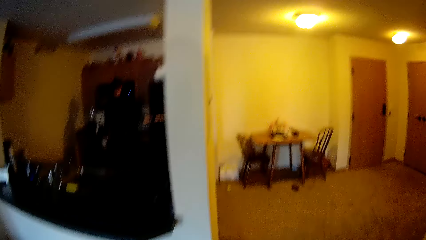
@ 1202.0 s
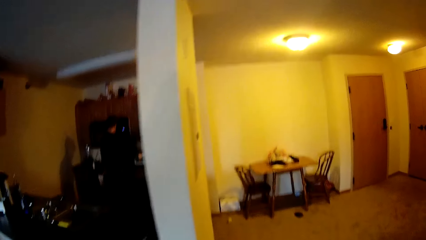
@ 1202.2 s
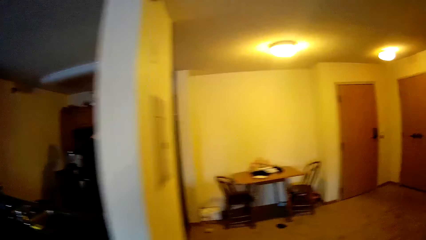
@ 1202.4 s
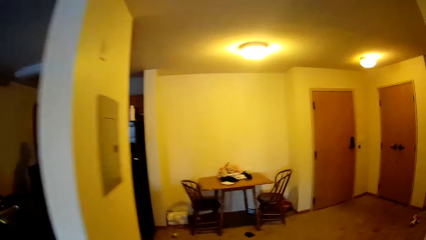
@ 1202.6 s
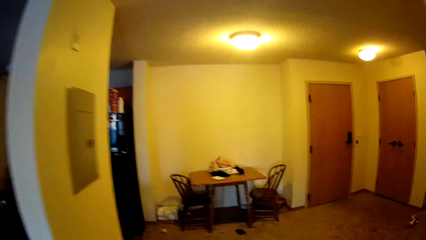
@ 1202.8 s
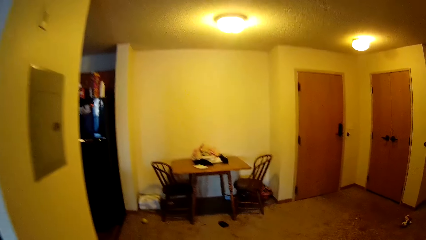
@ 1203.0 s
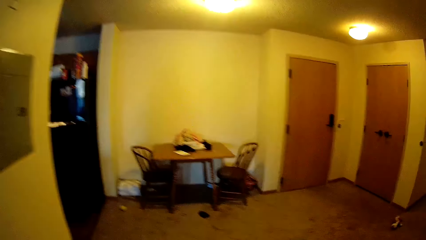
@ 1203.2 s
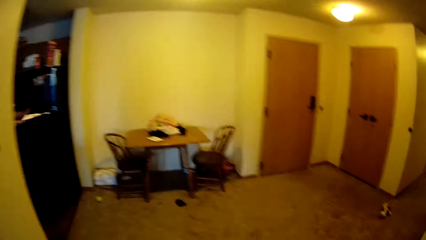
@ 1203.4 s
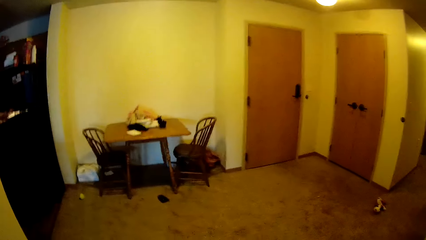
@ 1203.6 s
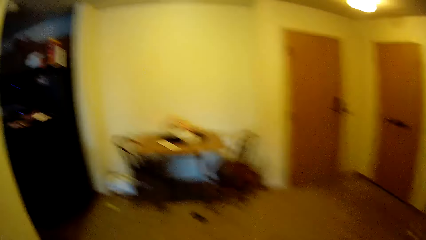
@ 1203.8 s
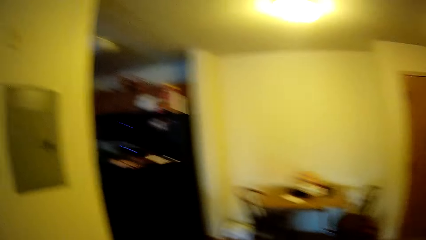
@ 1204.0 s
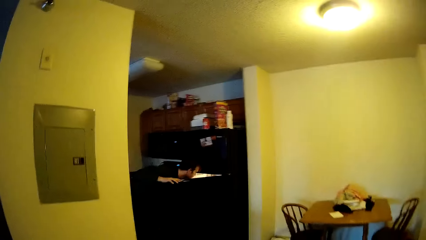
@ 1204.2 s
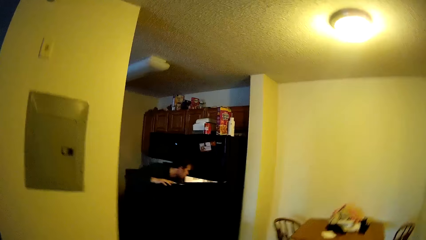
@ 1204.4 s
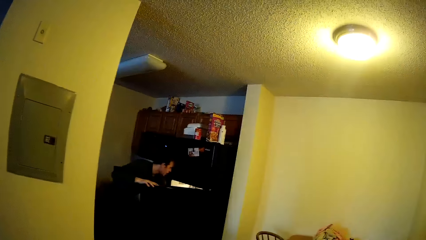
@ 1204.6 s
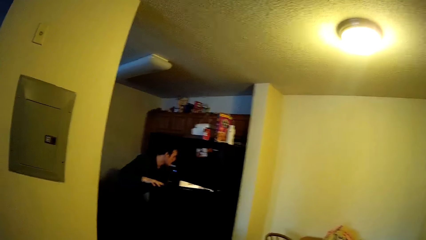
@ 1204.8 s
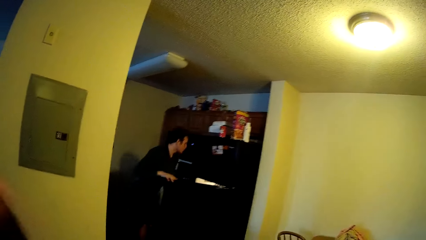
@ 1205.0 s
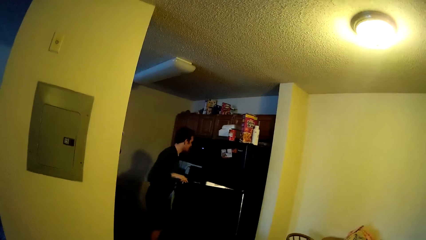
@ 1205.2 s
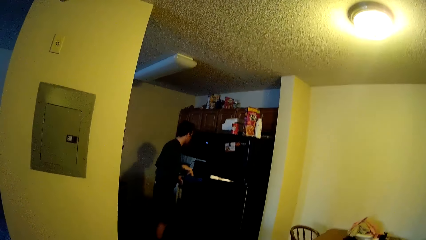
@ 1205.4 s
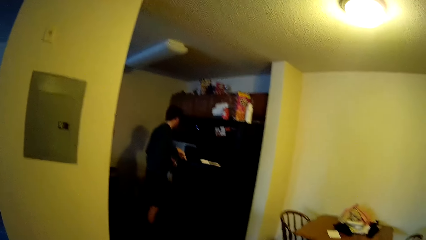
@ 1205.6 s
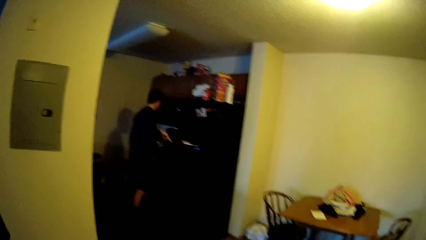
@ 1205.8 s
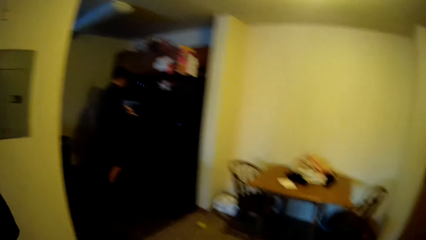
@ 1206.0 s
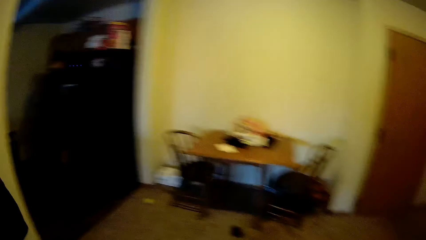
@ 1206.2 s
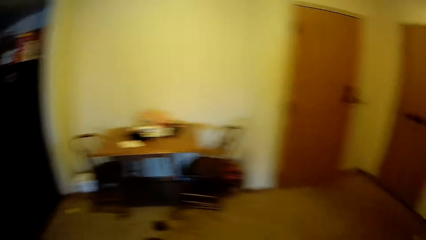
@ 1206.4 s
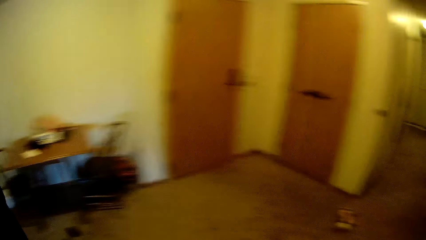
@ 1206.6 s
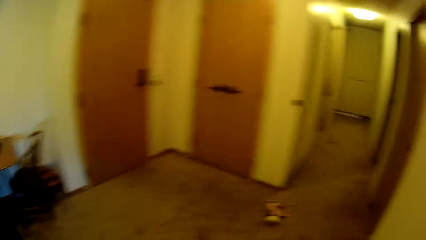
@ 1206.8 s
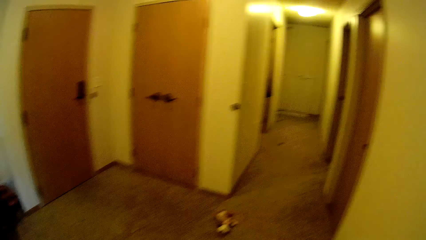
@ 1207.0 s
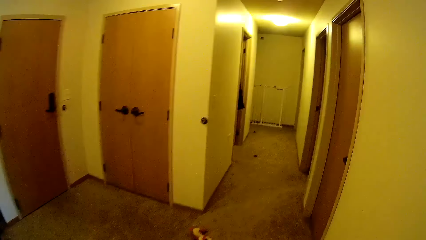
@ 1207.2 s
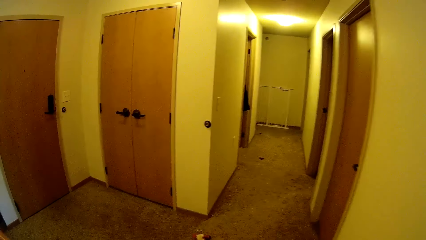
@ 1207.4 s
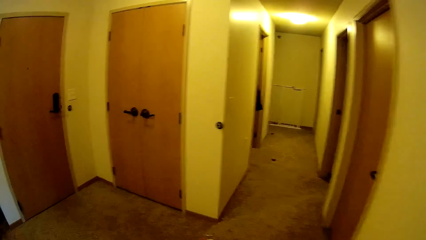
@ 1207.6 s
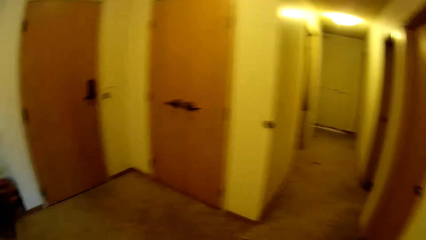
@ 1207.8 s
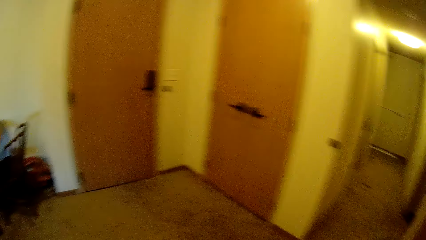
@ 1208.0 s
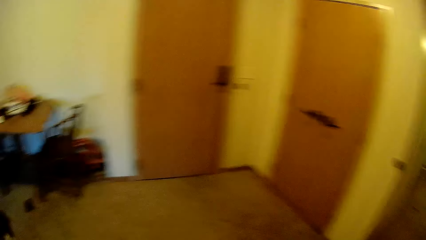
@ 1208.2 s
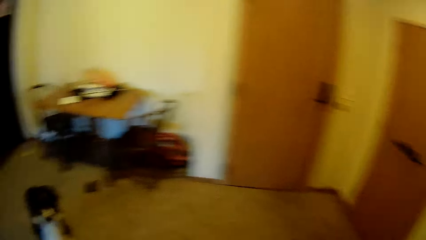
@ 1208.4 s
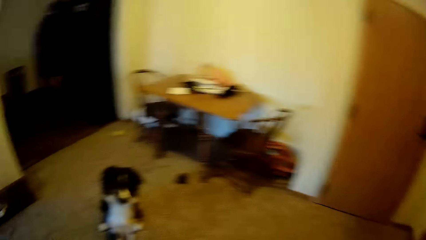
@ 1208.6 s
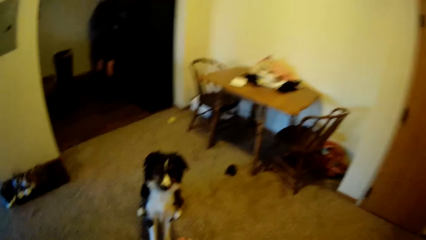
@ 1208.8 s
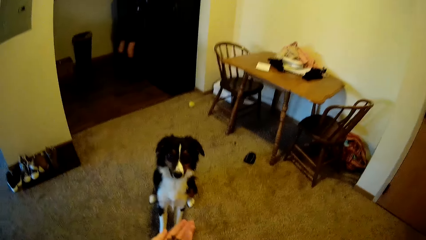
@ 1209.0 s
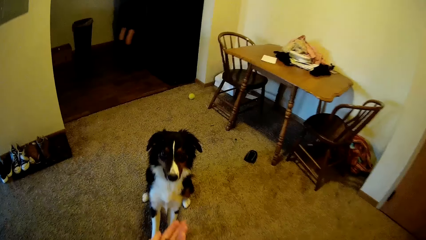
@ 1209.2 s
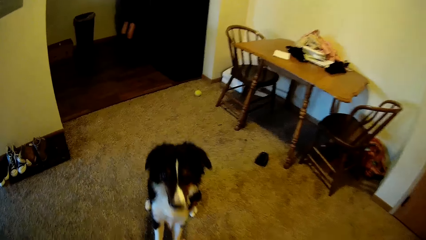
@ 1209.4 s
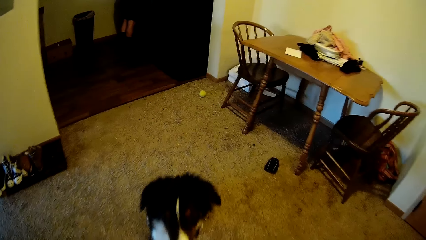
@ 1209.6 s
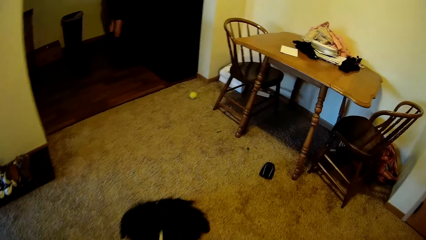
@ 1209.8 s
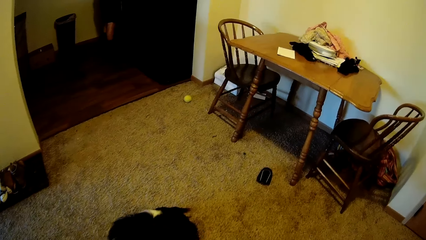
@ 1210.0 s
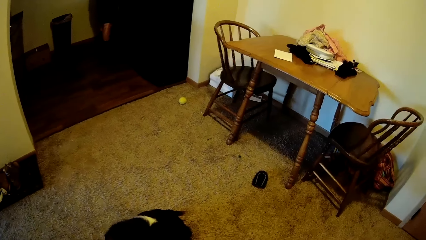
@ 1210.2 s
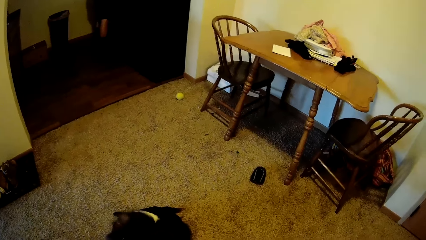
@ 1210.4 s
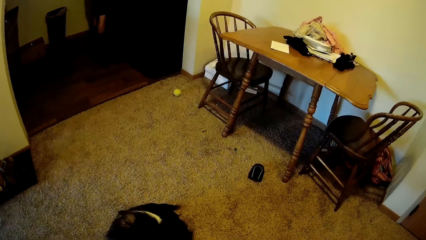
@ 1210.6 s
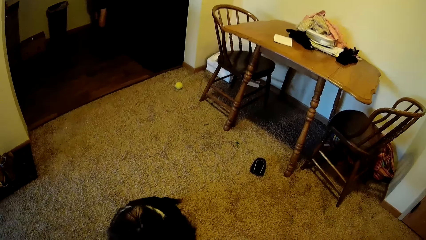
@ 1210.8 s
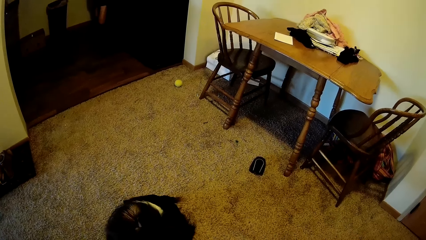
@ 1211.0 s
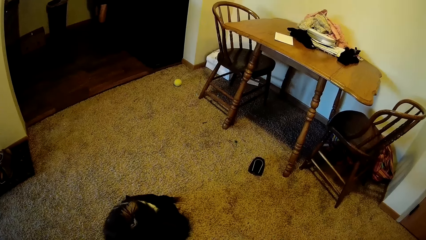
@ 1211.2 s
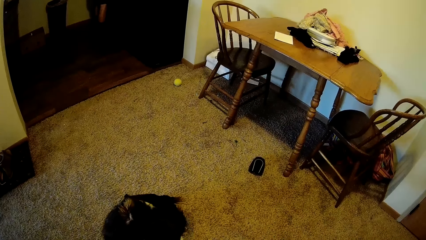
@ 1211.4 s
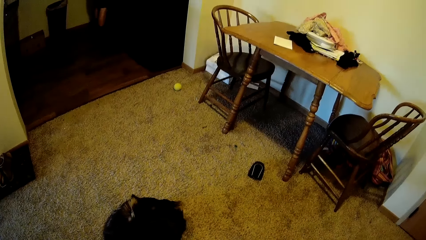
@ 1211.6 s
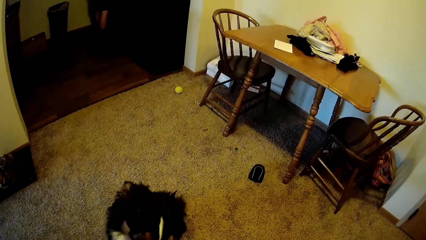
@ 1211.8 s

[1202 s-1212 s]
A man picks something in the fridge. The camera wearer stands on the floor.
